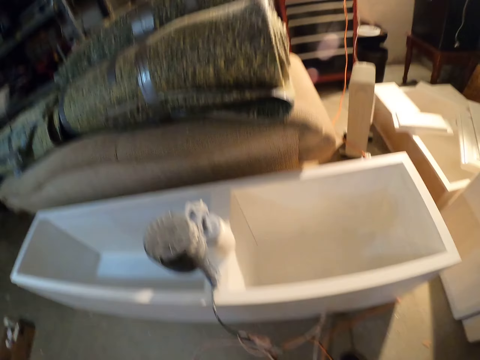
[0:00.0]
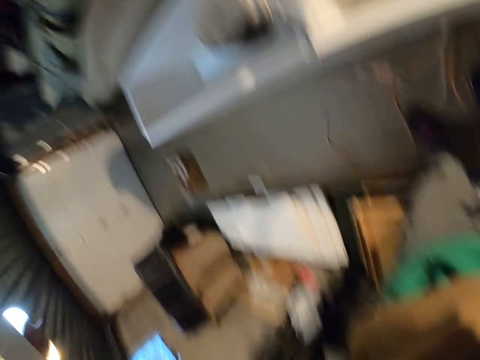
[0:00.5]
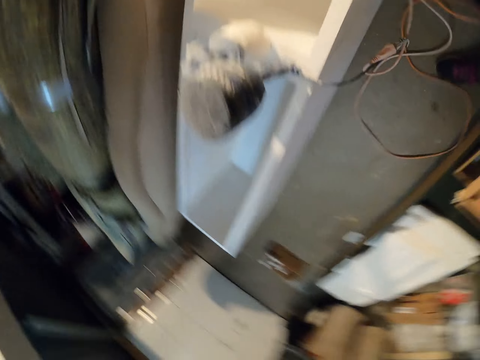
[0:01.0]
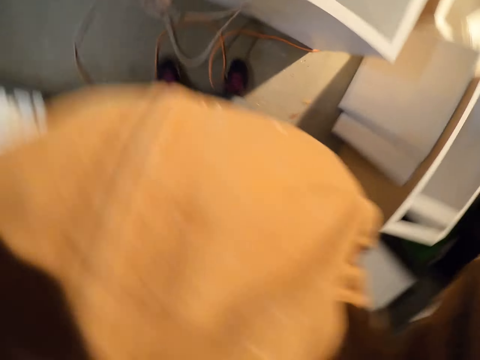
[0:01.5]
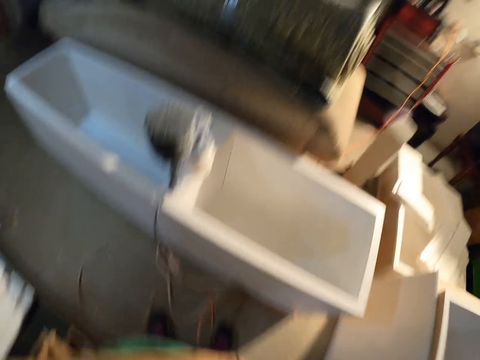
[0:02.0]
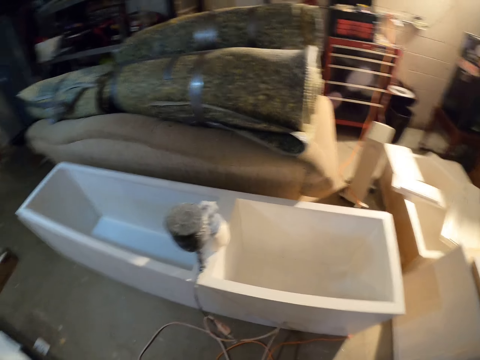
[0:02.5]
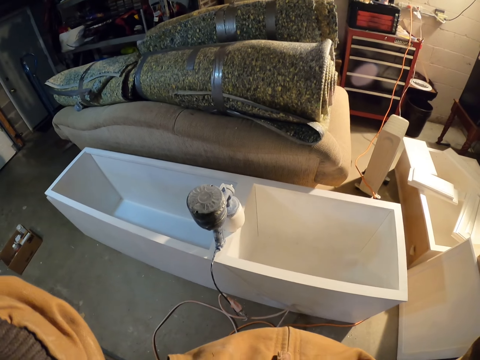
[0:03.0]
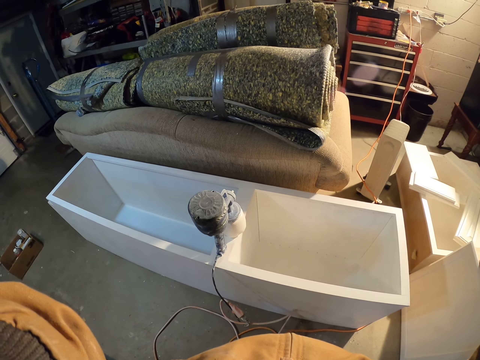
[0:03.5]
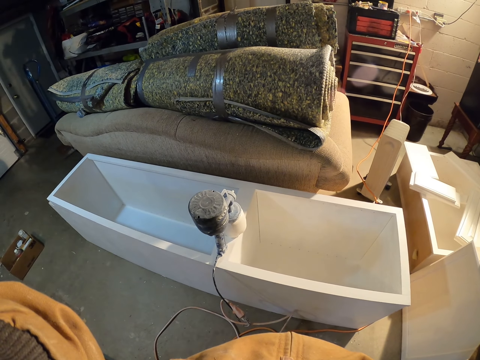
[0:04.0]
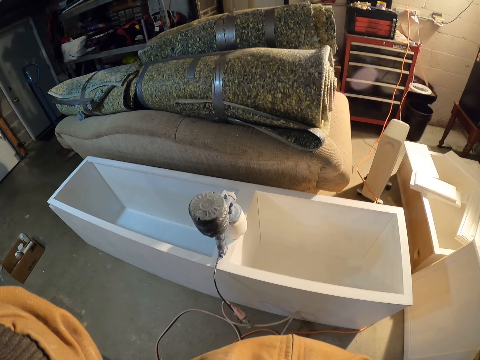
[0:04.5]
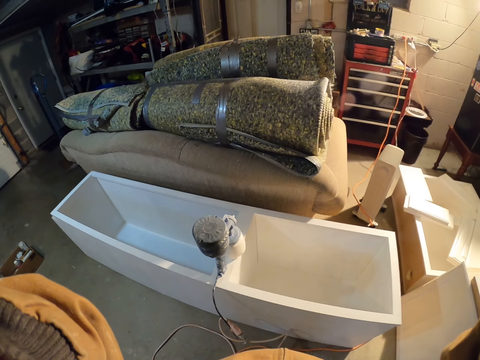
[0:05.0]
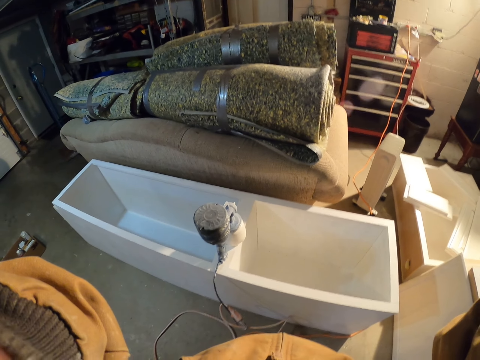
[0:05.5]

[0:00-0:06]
The camera wearer looks around. They fix the camera.

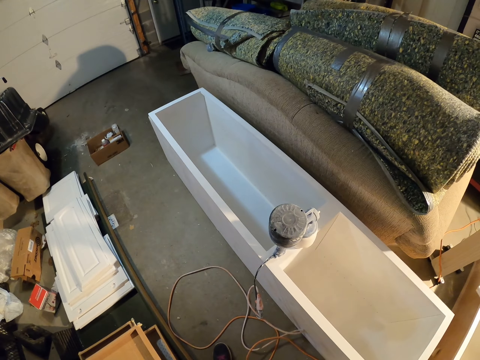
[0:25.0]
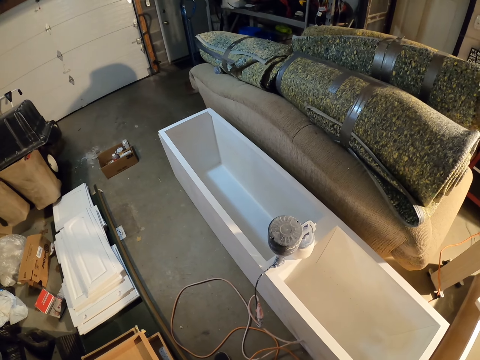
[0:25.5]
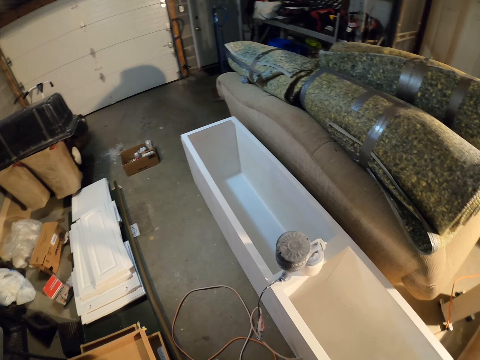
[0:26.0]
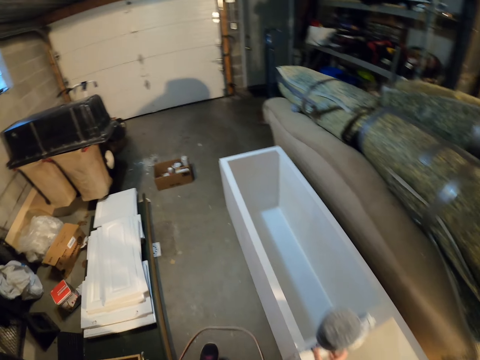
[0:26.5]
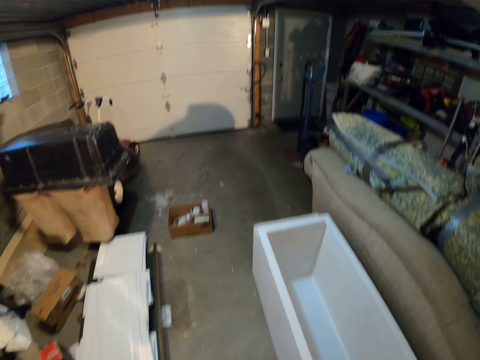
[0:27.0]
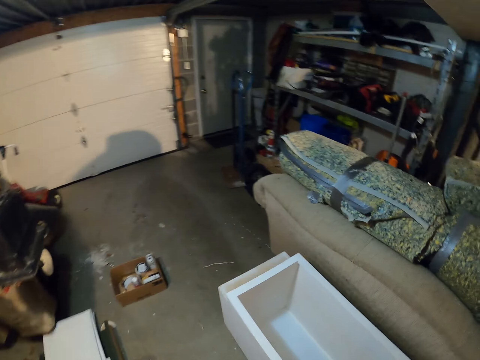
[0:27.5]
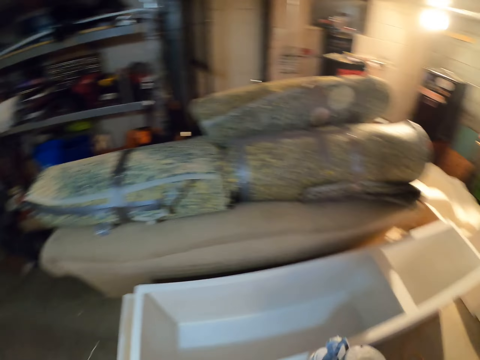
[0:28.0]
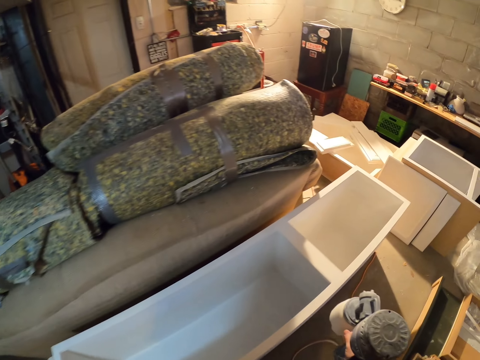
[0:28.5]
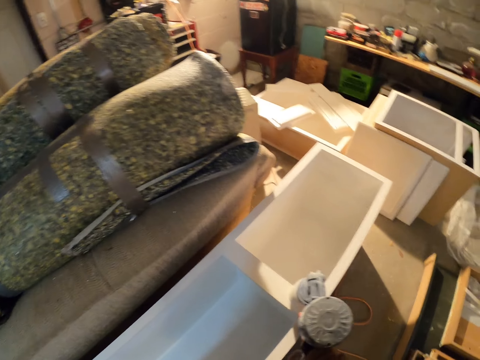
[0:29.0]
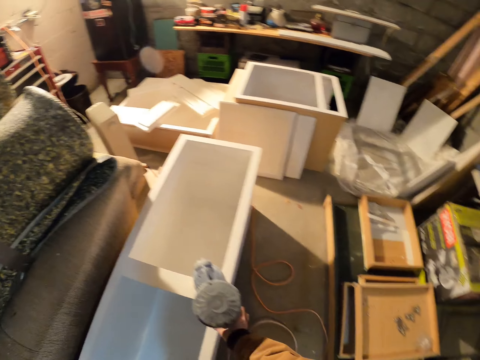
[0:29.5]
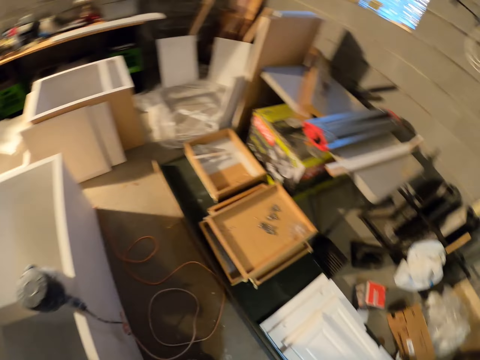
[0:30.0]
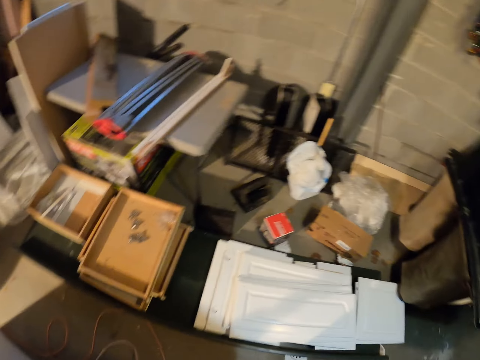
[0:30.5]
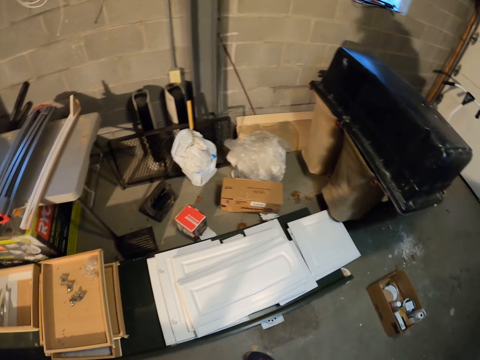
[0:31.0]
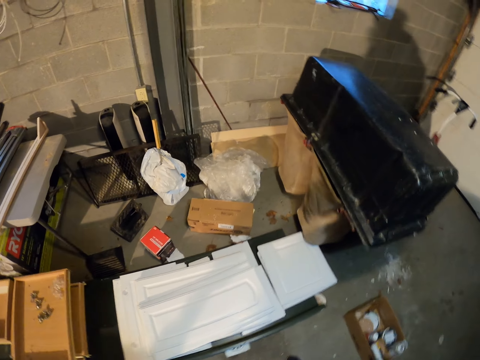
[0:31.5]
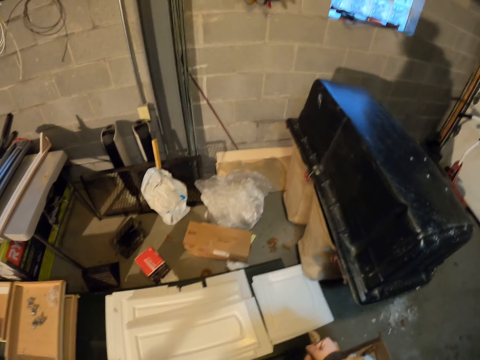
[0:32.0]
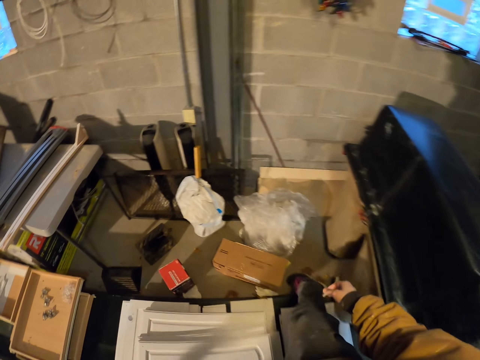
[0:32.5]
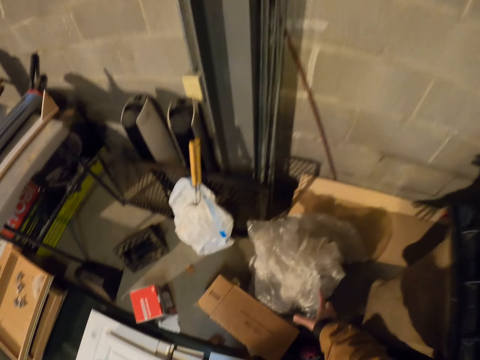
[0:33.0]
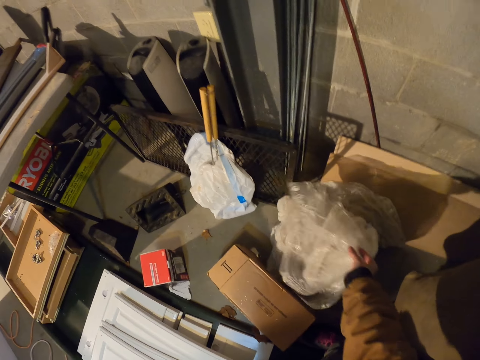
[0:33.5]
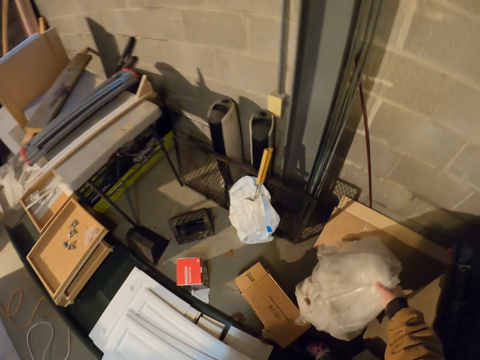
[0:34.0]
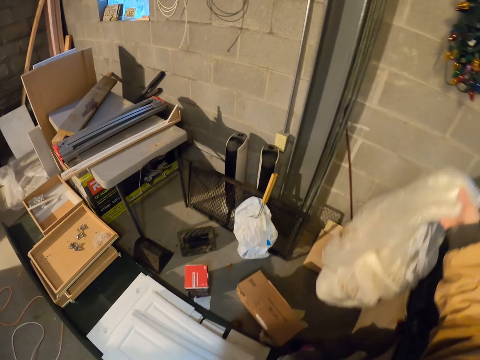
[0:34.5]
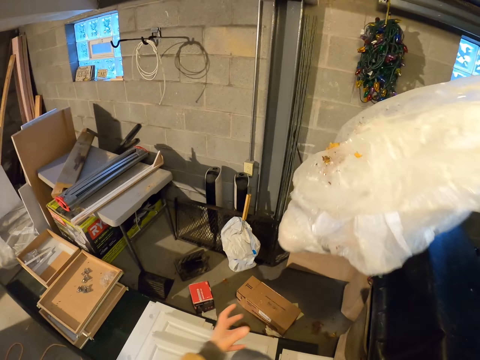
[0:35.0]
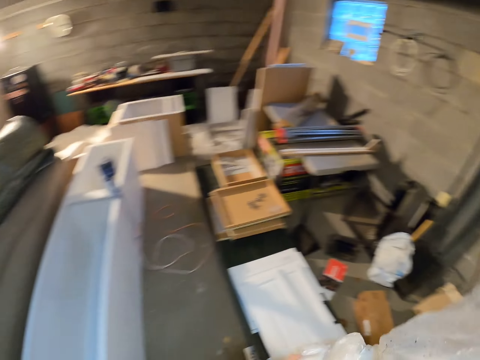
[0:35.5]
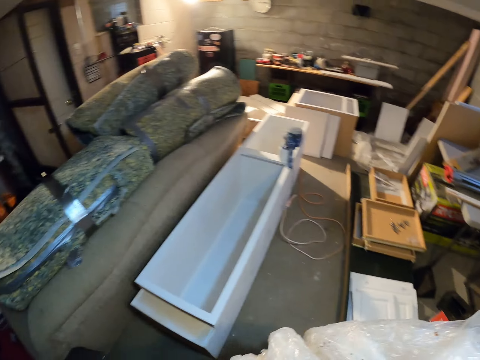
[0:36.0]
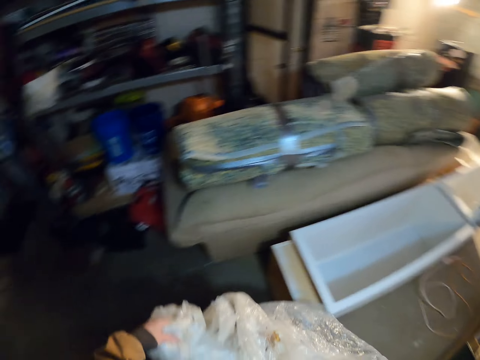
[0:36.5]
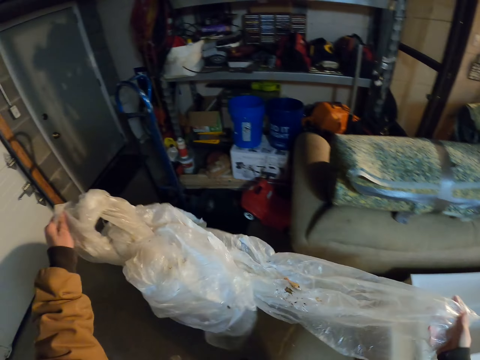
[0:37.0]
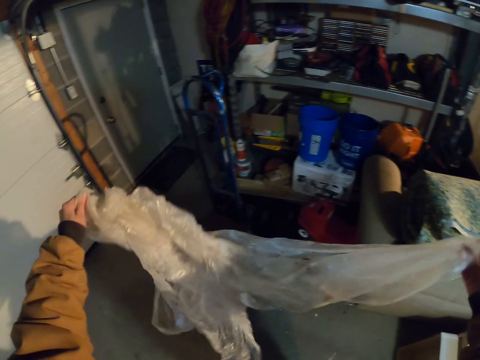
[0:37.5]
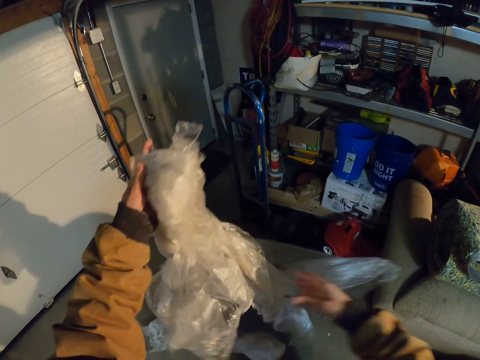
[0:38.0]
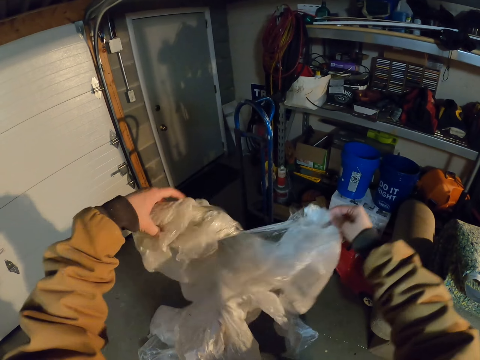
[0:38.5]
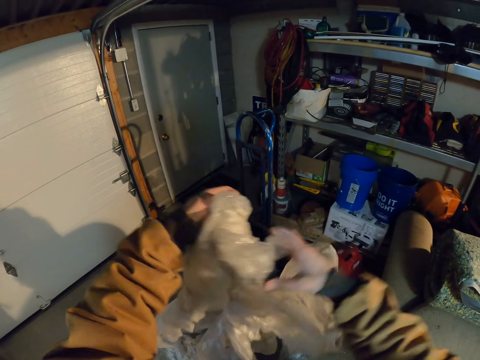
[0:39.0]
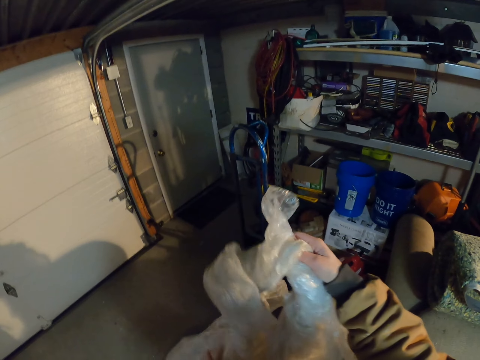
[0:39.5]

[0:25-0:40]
The camera wearer walks in the room. They pick up the paint sprayer and place the paint sprayer on the cabinet drawers. They walk in the room. They pick up a polythene paper. They hold the polythene bag with both hands. They turn around. They walk in the workshop. They straighten the polythene paper.

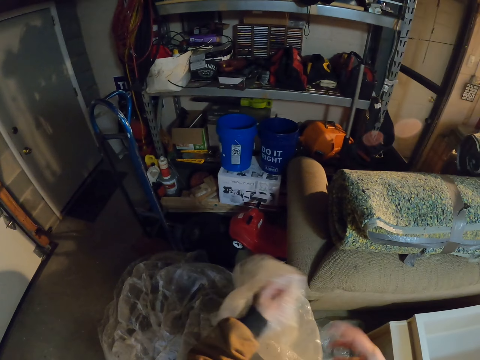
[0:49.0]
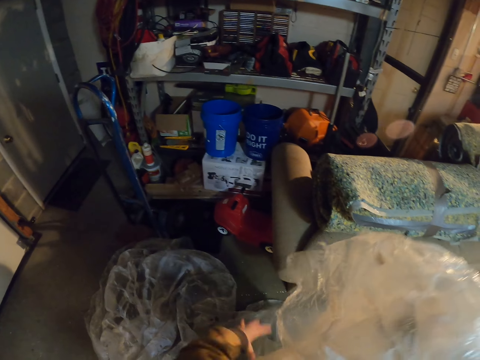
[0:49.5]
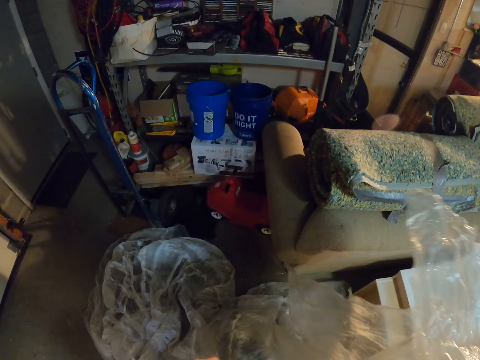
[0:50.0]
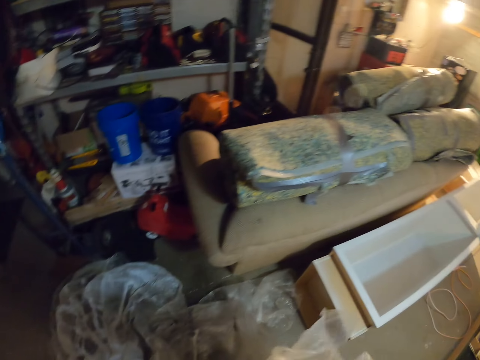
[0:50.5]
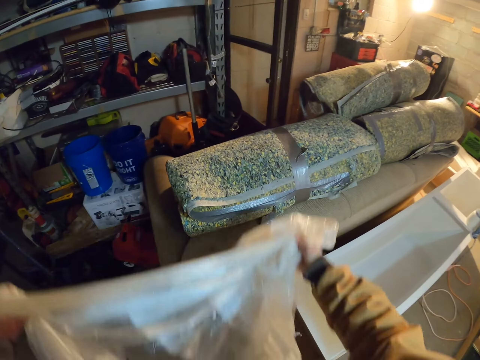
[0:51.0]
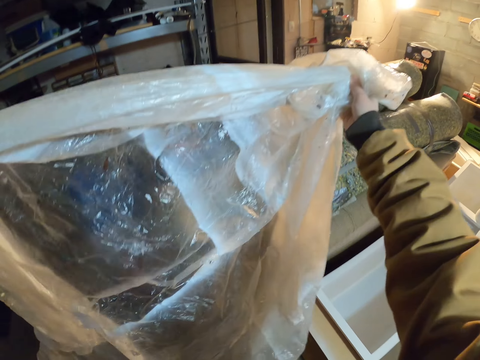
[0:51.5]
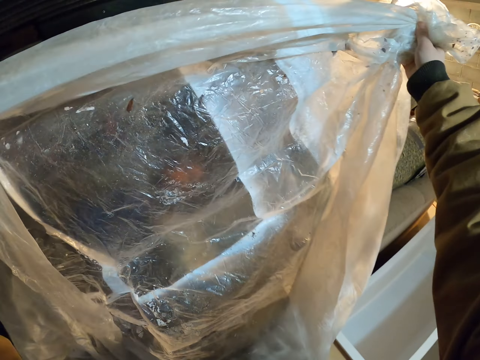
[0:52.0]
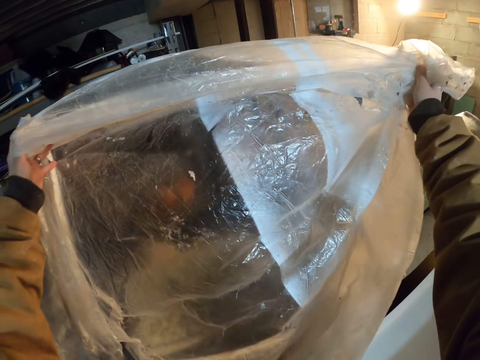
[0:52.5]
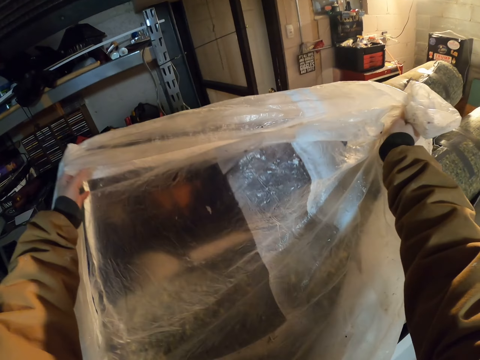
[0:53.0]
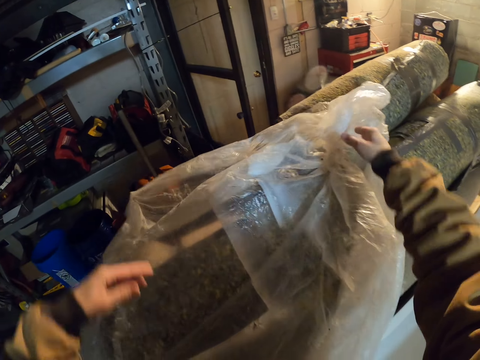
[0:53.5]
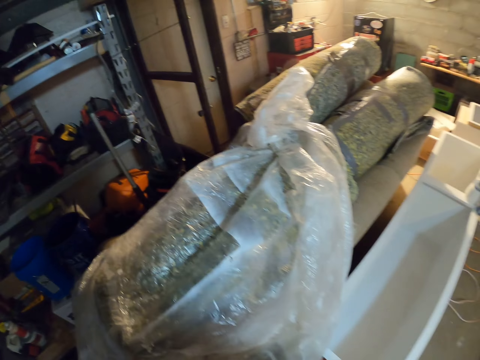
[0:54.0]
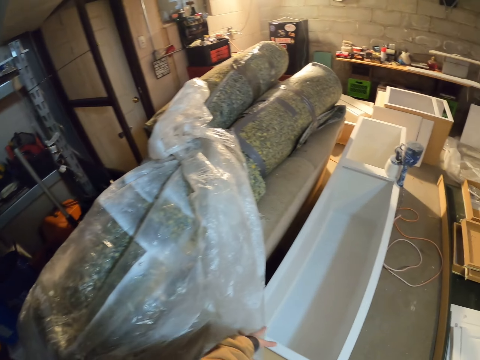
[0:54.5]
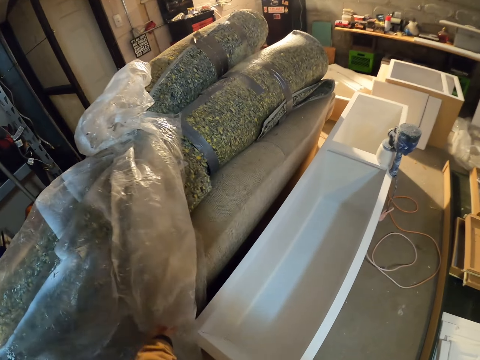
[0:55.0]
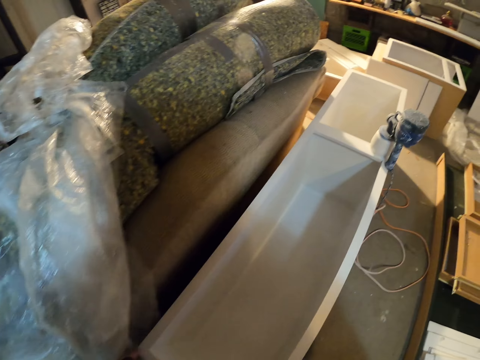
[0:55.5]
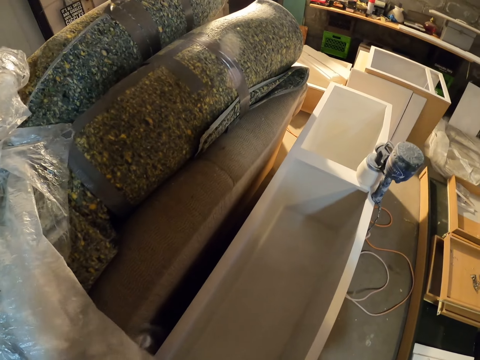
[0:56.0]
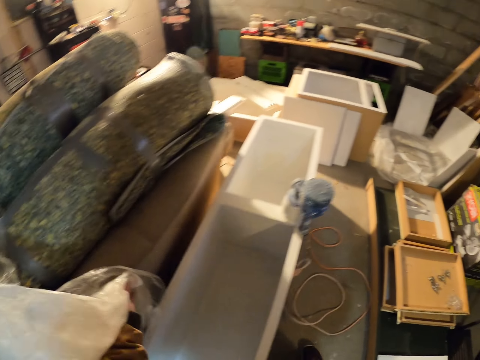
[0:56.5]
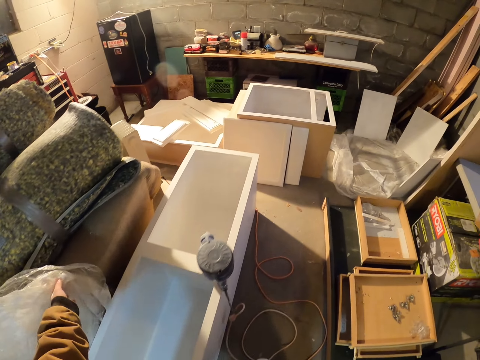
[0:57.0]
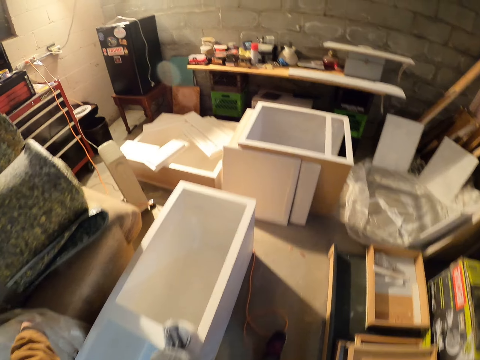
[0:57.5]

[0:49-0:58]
The camera wearer places the polythene paper on a carpet. They cover something with the plastic bag. They walk in the room. They pick up the polythene paper and pull the polythene paper.
